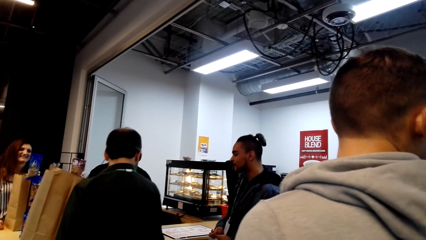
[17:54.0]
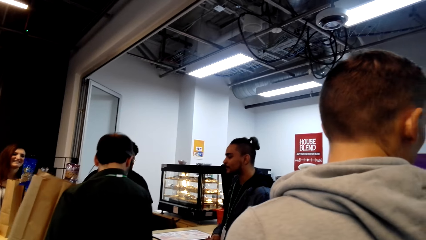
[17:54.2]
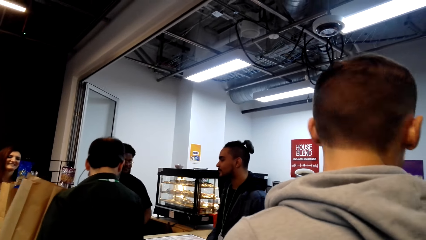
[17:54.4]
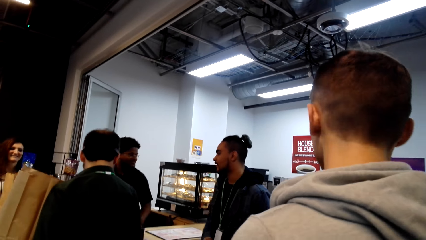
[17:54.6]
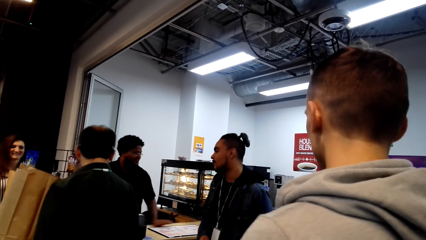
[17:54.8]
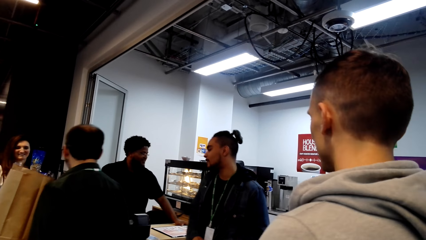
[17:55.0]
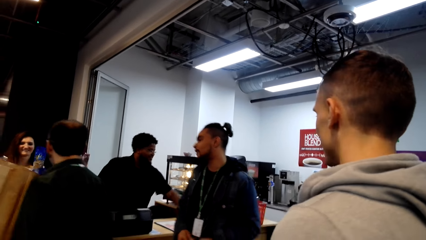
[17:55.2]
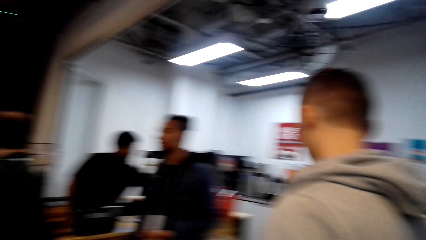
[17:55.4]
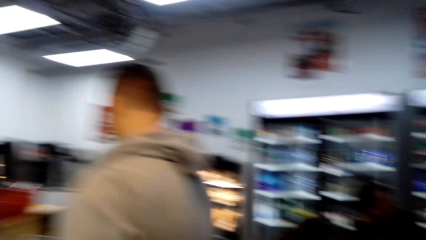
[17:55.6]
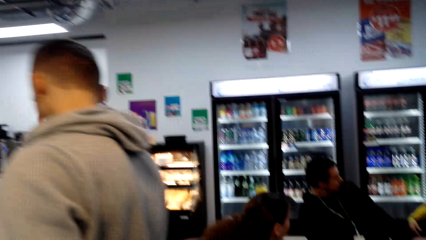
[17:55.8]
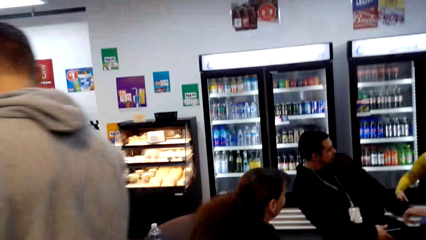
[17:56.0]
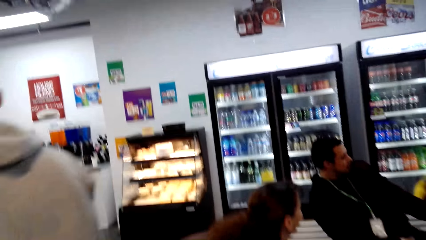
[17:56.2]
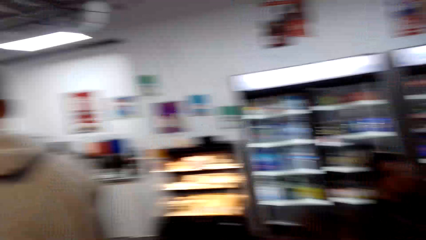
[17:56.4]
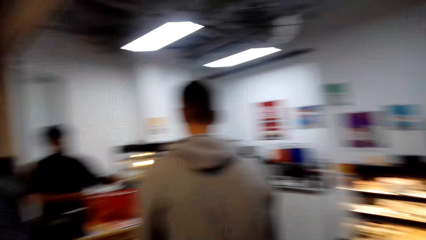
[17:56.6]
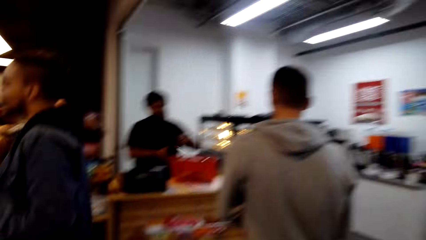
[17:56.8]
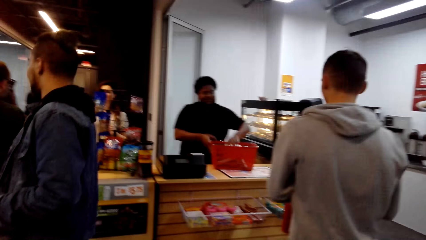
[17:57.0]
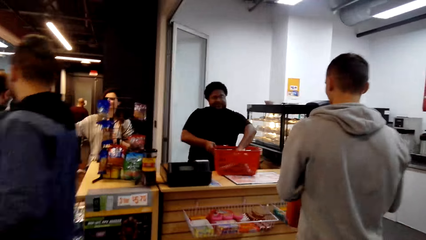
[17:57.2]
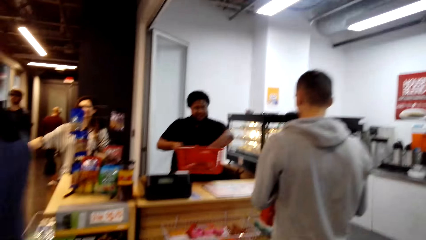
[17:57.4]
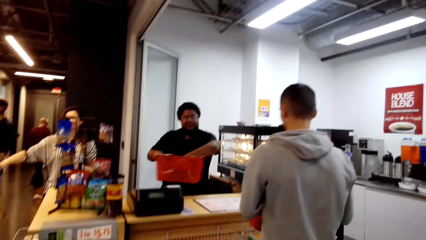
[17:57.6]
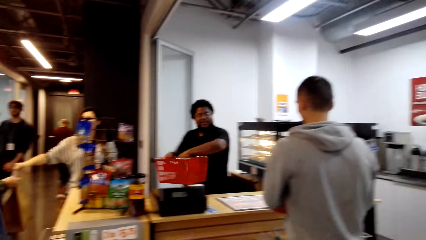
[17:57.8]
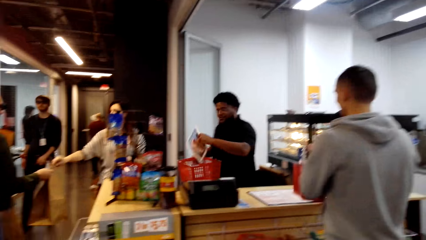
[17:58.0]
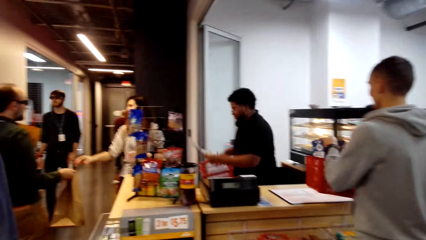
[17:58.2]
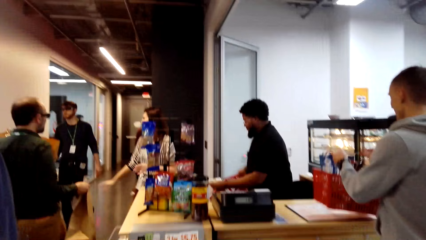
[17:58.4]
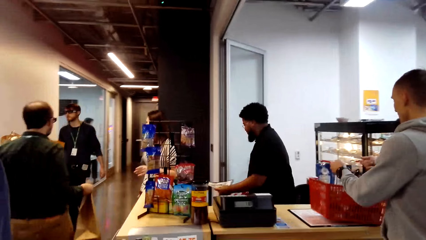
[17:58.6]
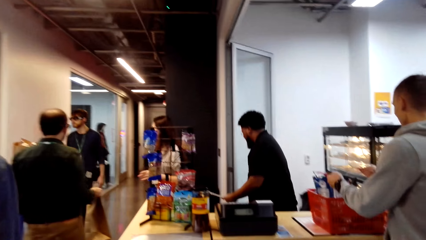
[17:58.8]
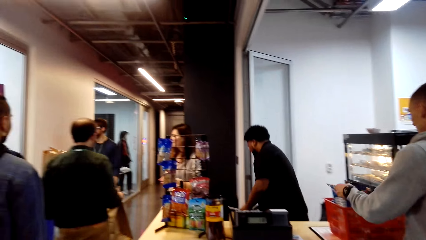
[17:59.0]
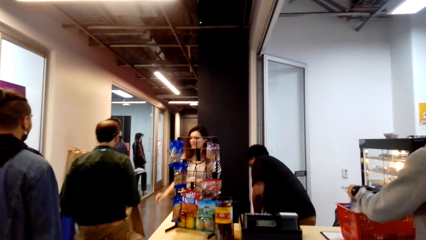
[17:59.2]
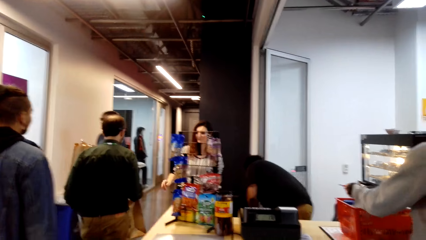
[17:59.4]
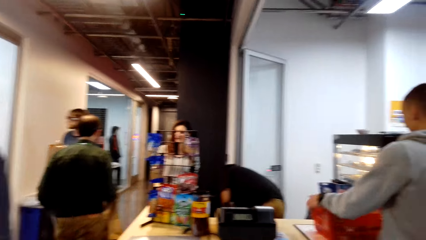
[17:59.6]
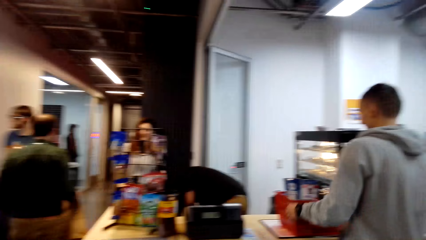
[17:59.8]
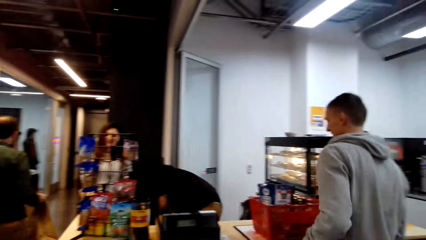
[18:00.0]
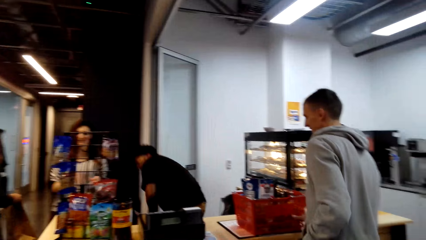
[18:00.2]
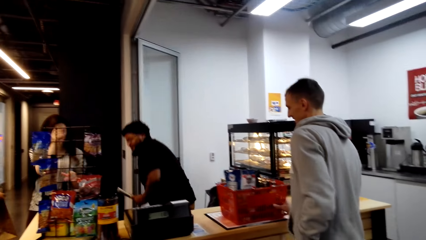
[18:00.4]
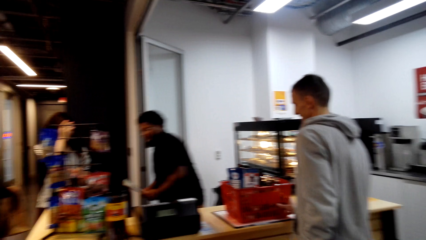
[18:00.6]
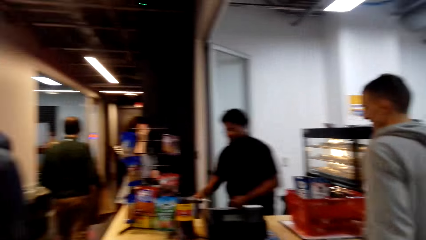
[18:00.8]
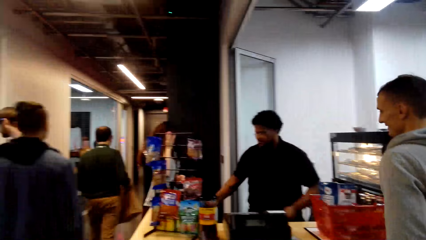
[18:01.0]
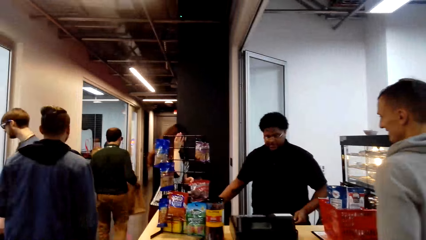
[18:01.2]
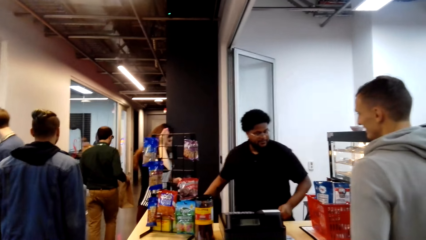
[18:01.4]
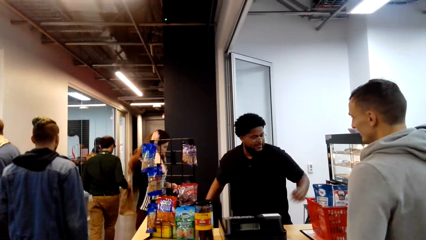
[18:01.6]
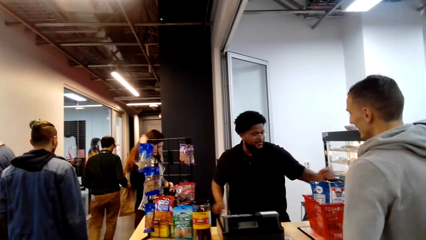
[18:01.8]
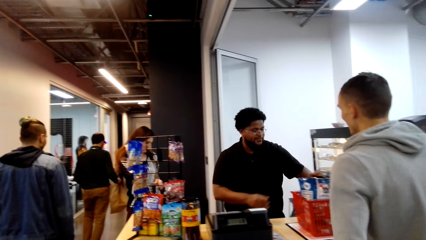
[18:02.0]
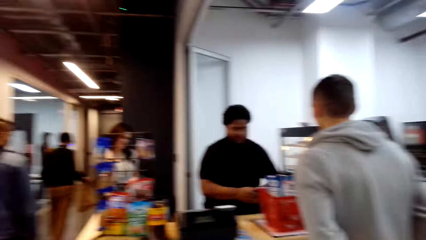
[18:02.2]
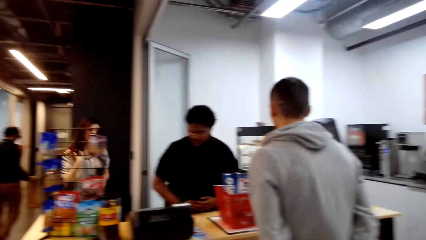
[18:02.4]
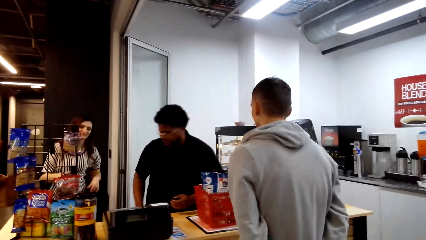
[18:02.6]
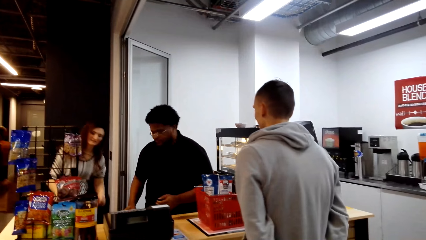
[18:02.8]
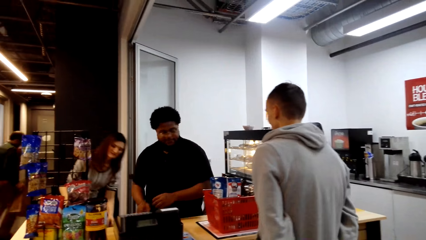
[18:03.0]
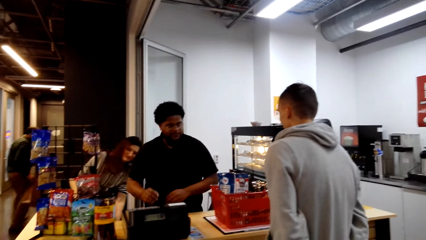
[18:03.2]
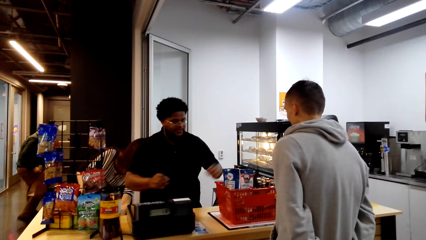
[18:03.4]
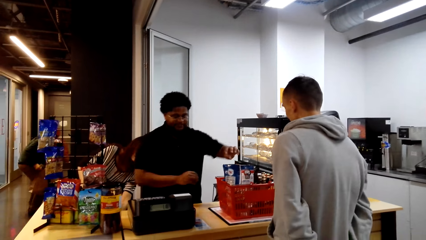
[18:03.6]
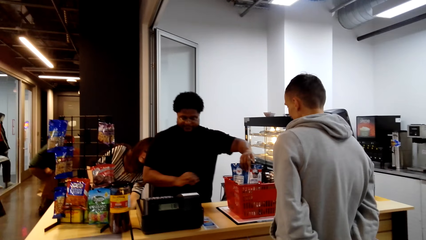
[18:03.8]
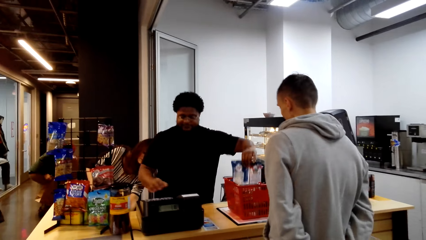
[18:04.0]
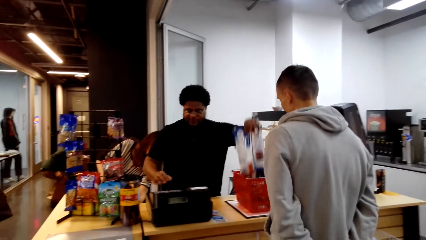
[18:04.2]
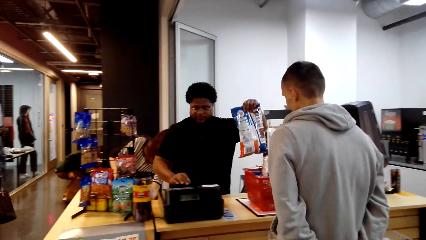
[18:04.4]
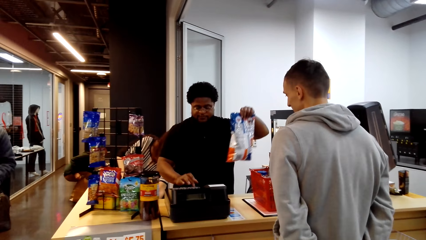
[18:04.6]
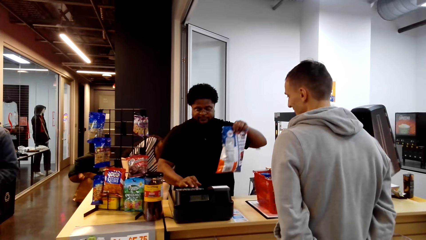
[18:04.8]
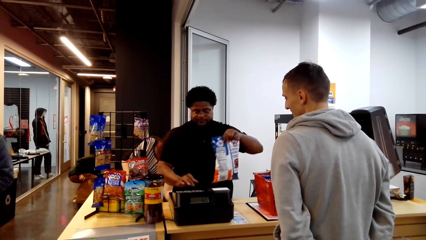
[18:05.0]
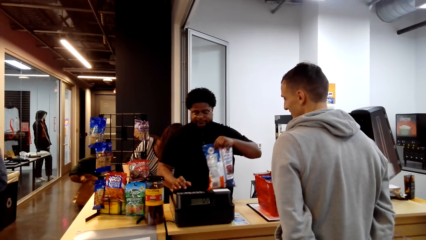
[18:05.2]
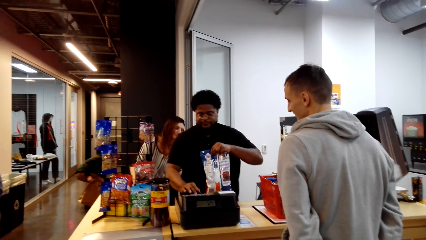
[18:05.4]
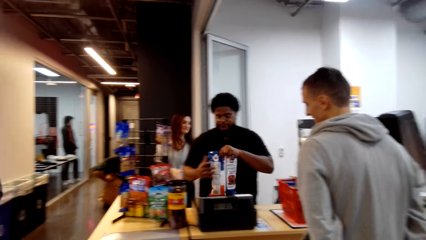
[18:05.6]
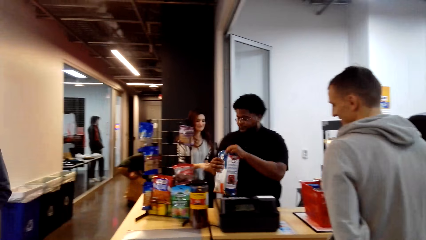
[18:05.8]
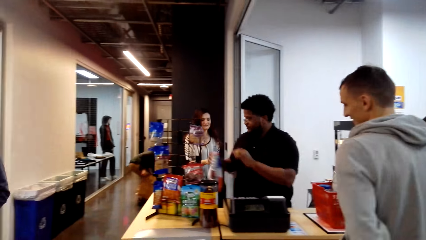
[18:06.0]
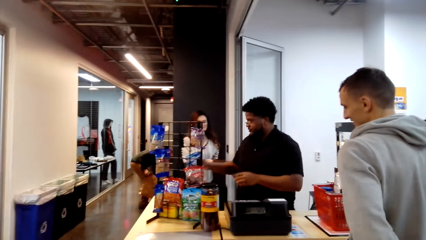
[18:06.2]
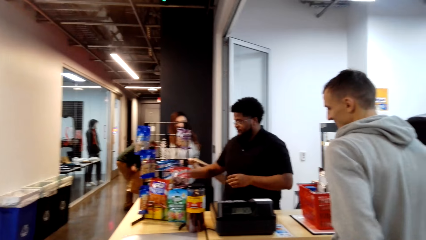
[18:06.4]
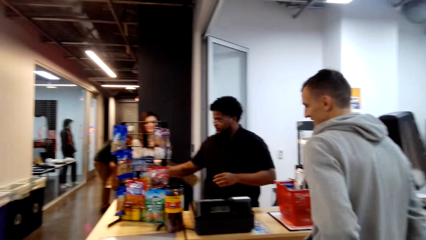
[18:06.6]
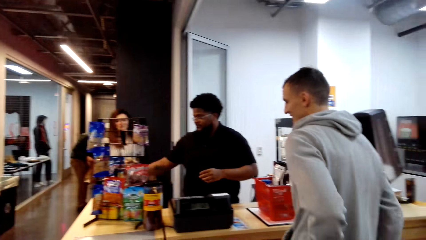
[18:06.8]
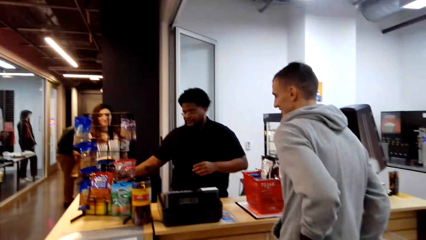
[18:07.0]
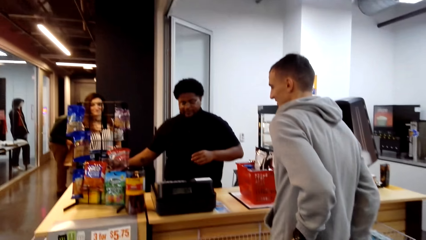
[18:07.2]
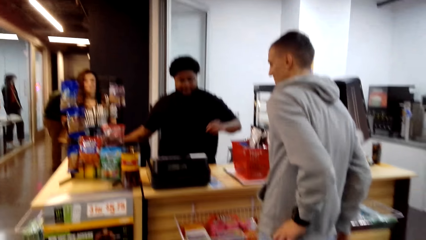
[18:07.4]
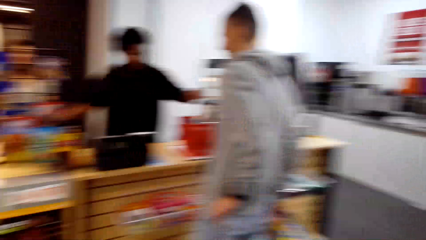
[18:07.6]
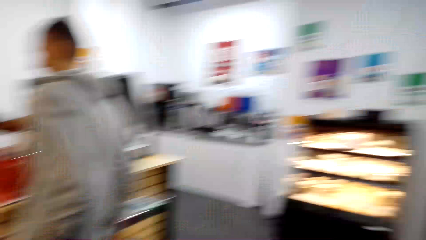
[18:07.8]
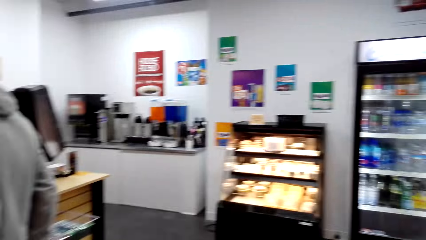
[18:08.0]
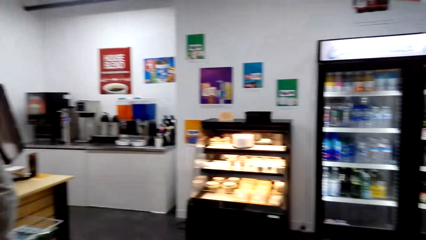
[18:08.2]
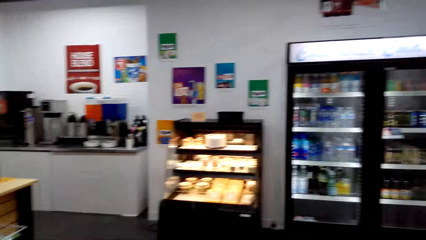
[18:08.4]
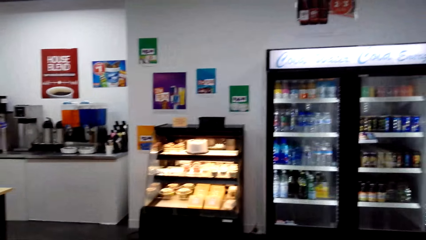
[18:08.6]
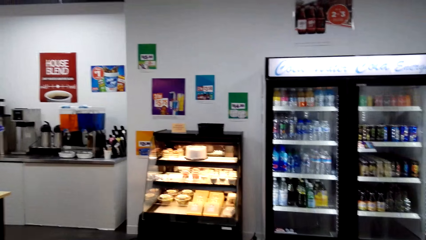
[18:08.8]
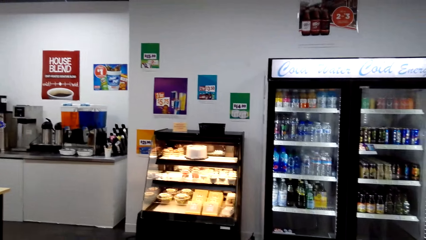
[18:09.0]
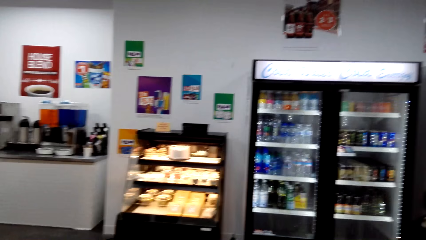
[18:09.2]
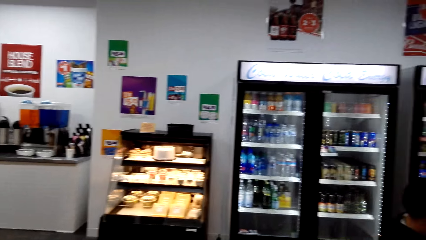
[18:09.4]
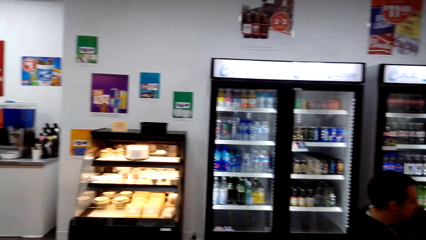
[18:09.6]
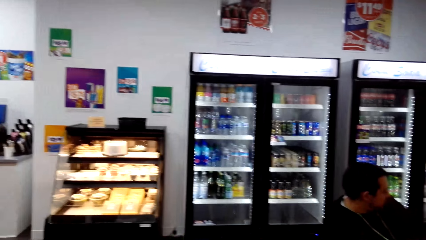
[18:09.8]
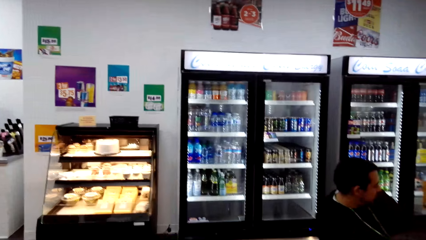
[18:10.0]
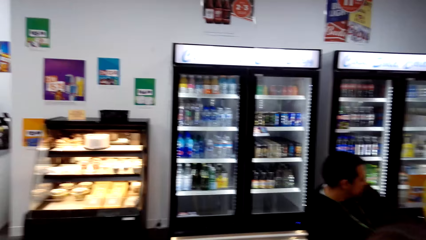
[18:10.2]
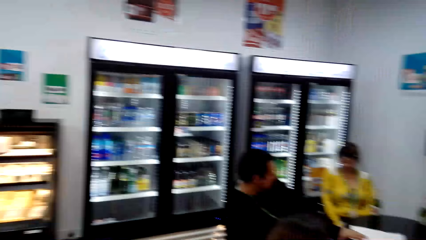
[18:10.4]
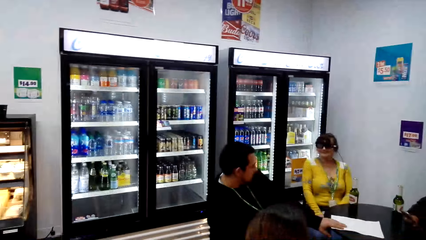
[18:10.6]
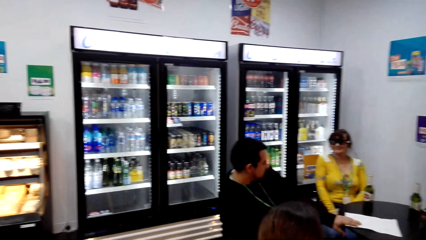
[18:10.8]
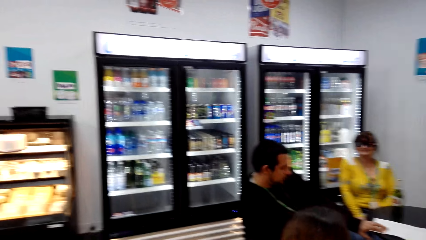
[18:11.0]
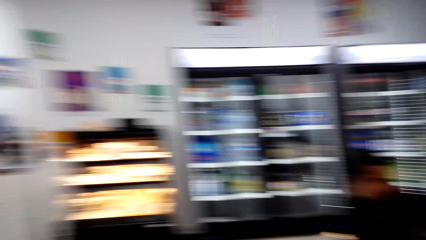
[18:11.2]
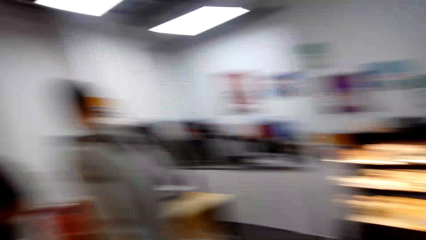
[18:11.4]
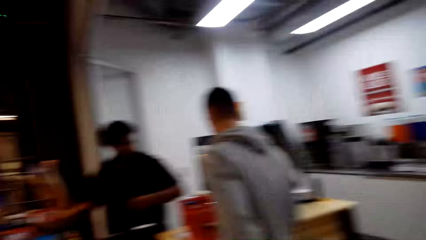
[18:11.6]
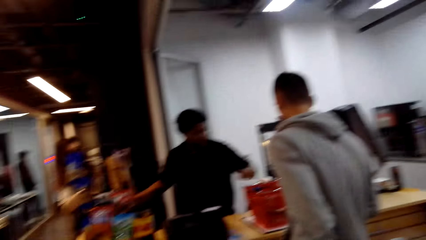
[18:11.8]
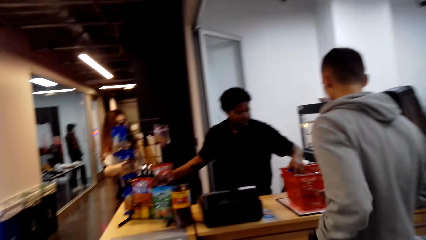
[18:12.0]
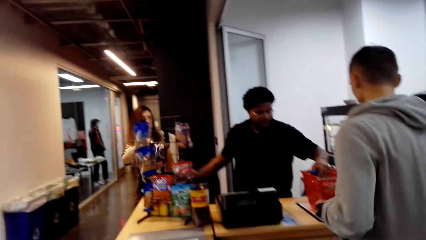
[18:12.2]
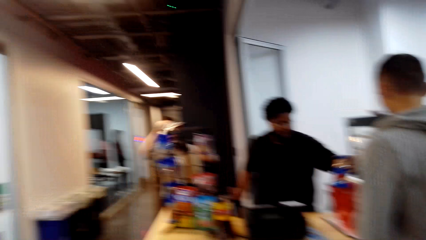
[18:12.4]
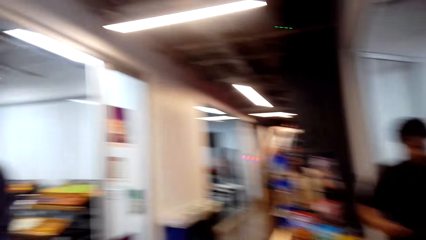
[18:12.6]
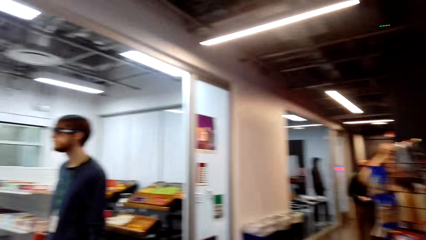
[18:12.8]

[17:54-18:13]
A man walks around. The camera wearer walks around. The man puts the shopping basket on the counter. A cashier picks items from the shopping basket. The camera wearer looks around.
